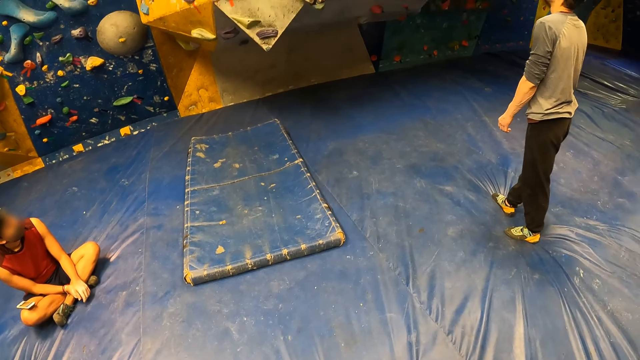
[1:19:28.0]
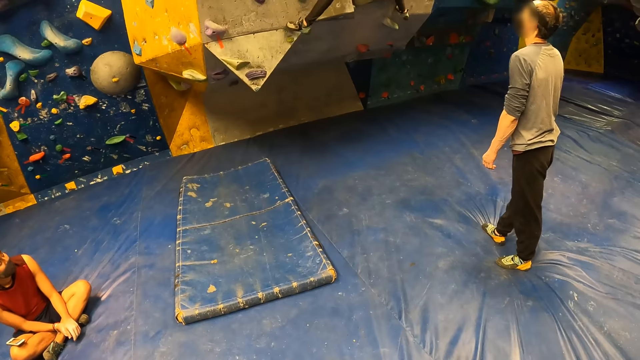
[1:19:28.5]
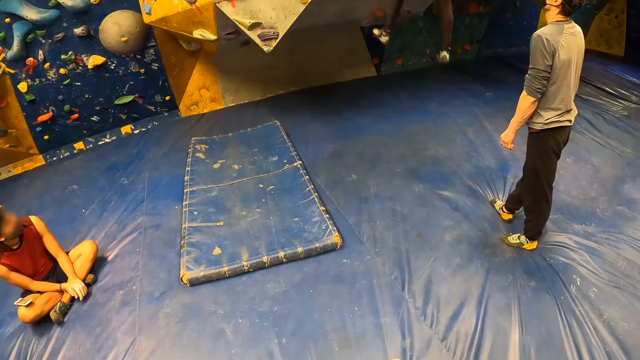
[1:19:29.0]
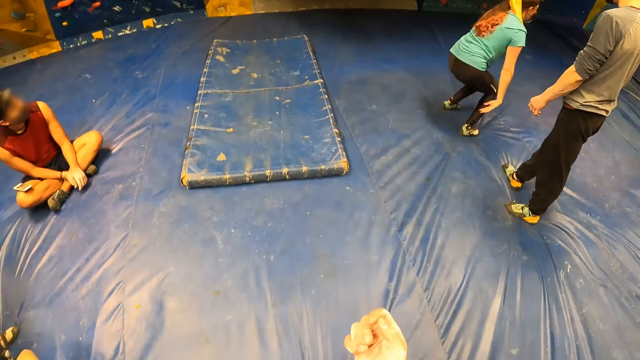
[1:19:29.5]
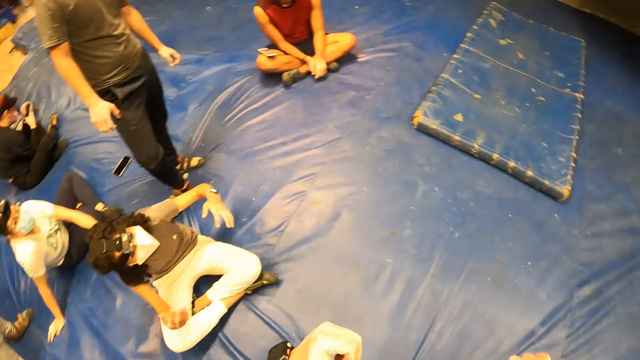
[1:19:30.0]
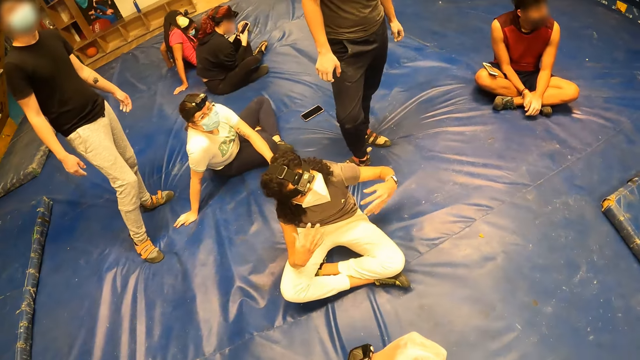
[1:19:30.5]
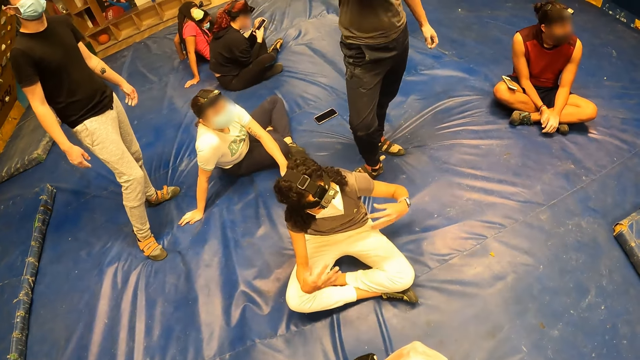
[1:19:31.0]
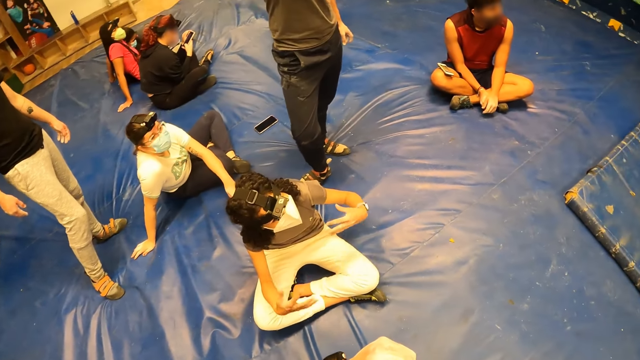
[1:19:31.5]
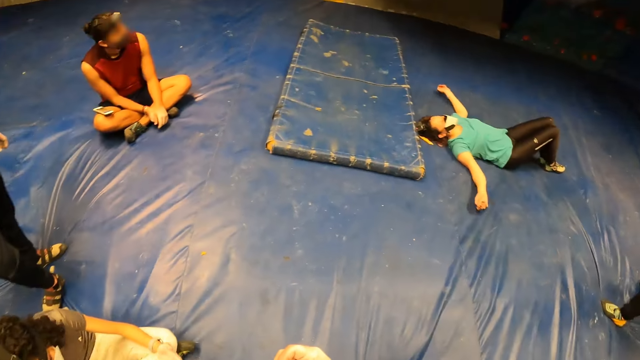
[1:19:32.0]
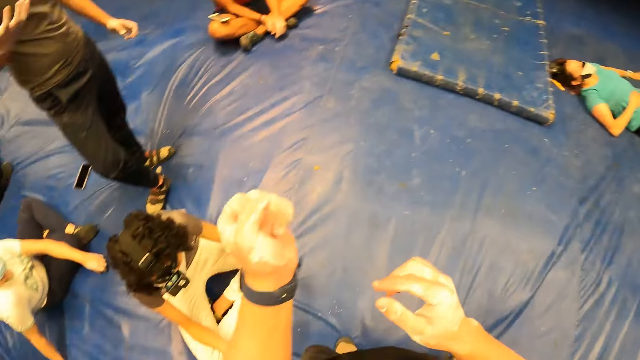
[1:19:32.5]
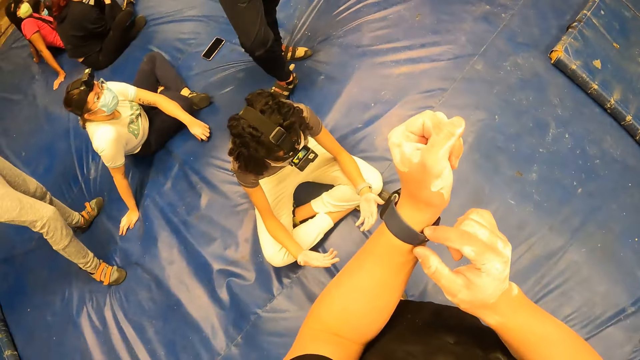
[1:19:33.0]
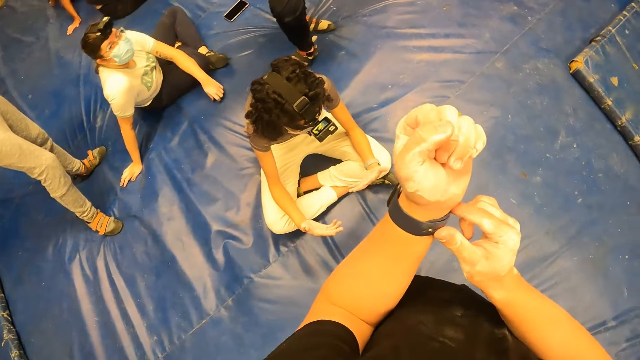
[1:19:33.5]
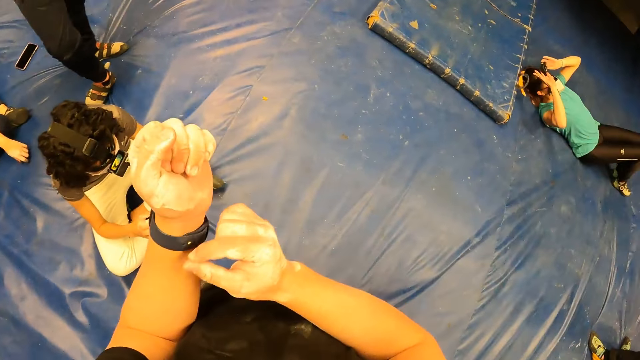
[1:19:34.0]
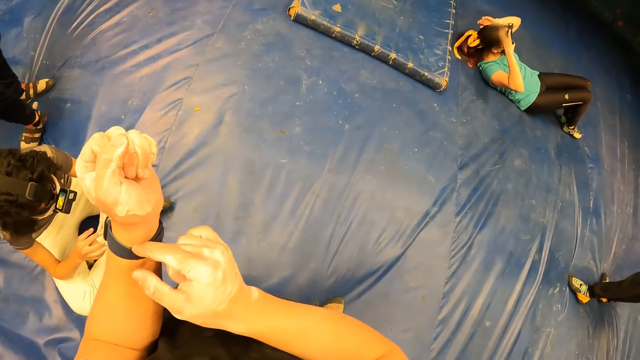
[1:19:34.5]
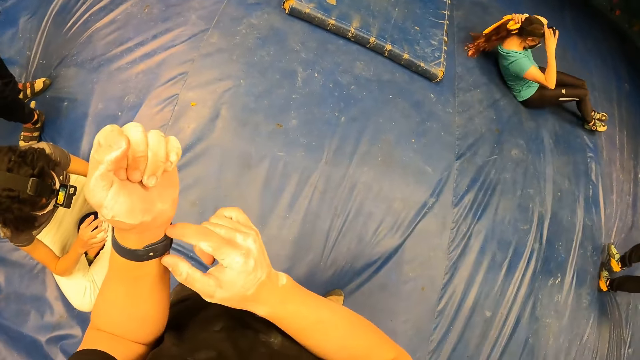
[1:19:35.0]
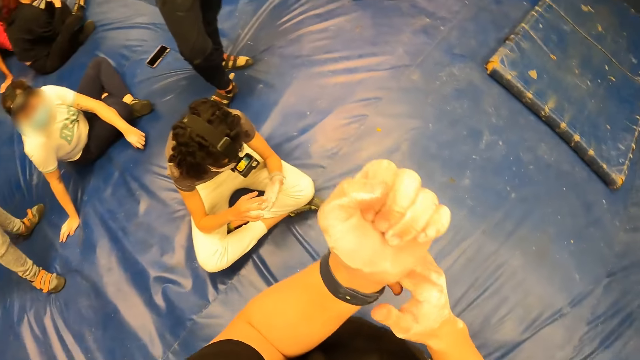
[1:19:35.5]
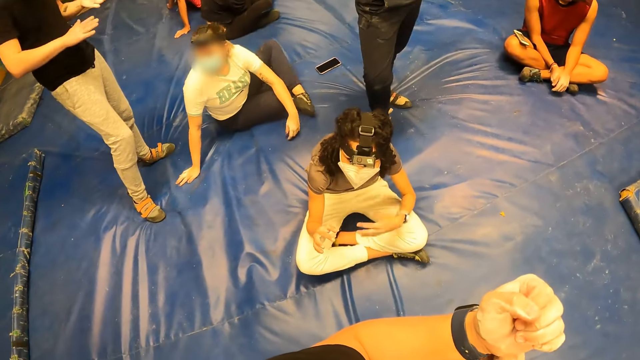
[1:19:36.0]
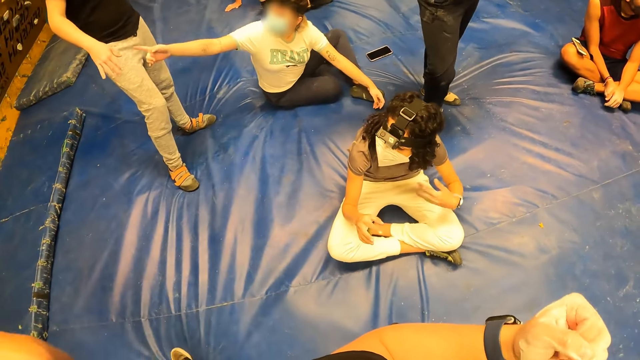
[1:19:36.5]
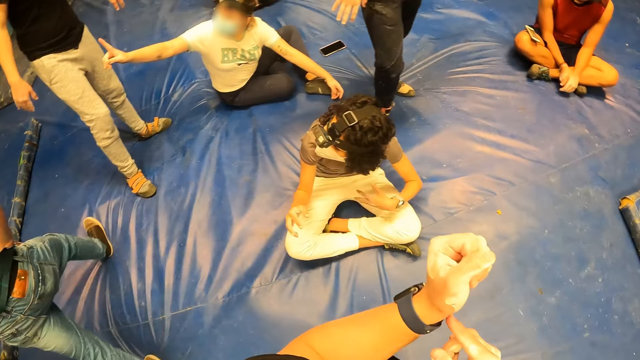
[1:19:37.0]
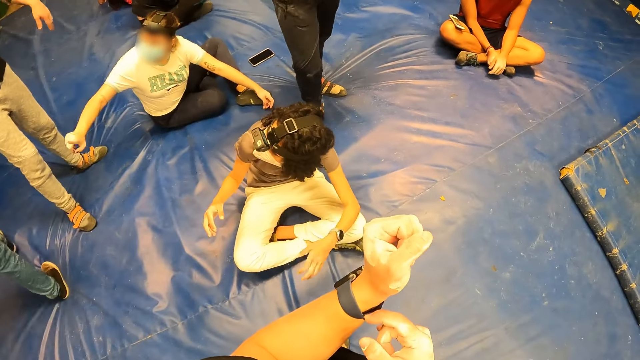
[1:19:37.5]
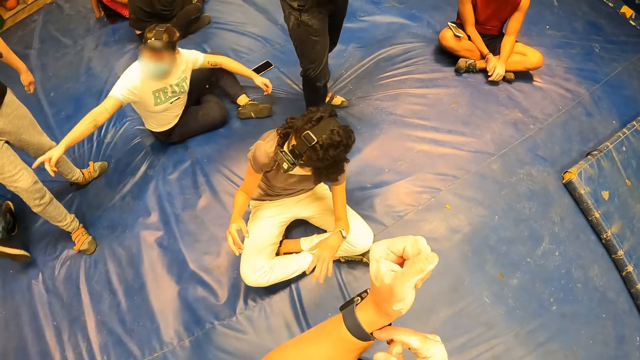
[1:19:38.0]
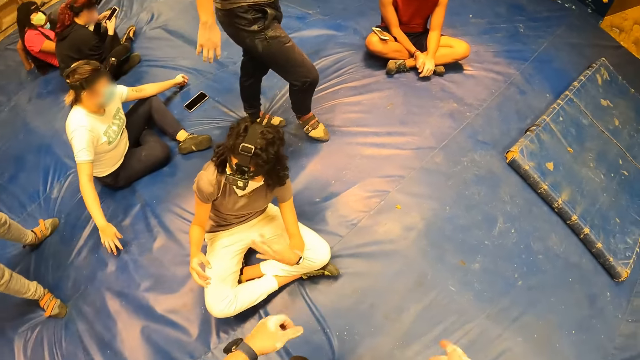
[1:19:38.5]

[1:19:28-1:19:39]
Someone jumps down from the bouldering wall to the crash pad. The camera wearer raises the right hand. He looks around. He adjusts a wrist watch on his left hand with his right hand. He looks around.

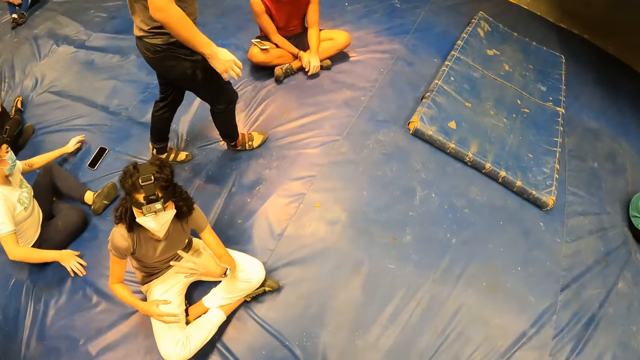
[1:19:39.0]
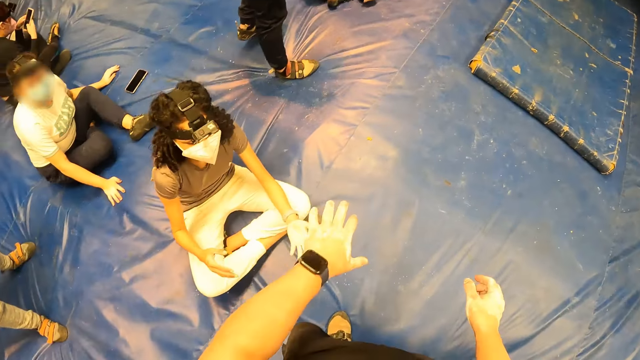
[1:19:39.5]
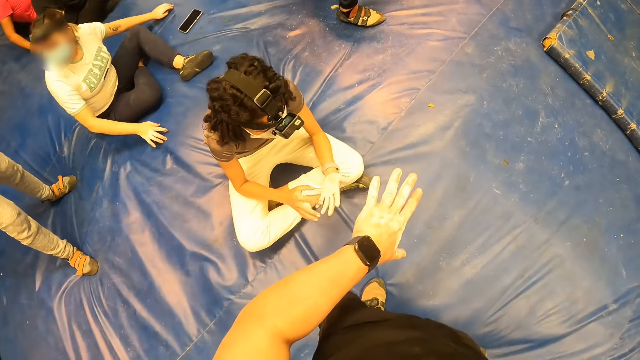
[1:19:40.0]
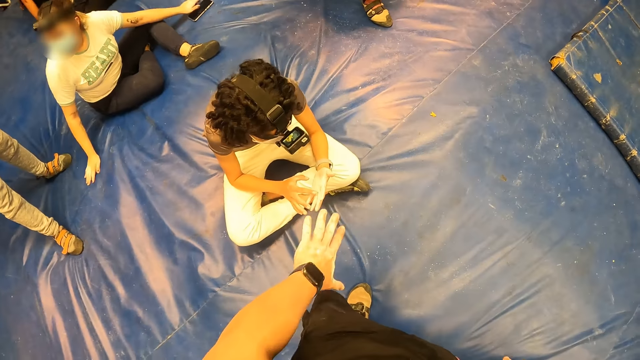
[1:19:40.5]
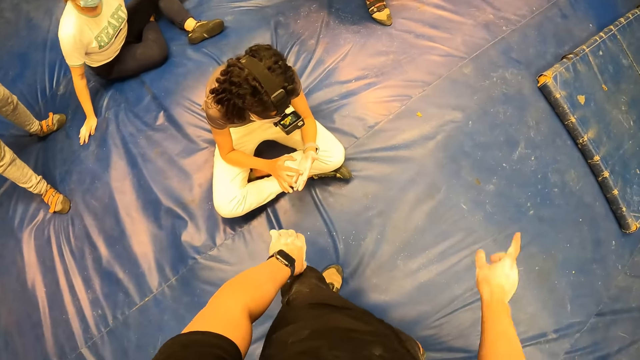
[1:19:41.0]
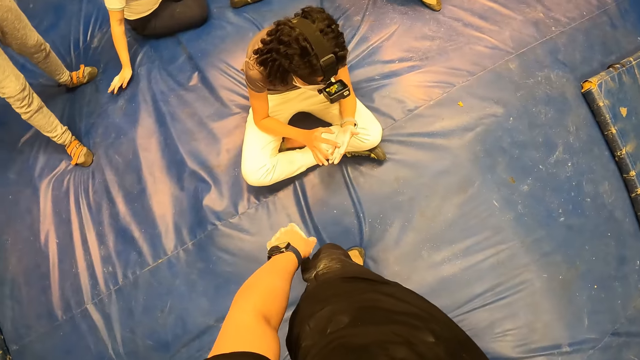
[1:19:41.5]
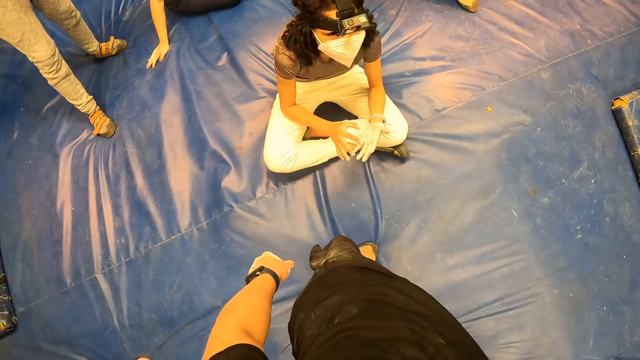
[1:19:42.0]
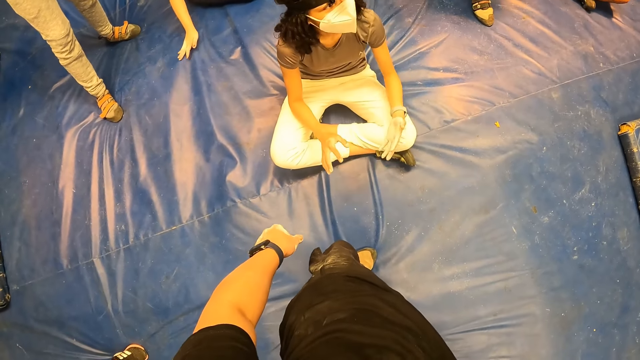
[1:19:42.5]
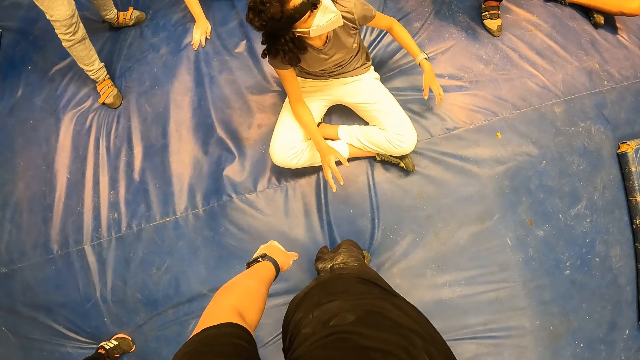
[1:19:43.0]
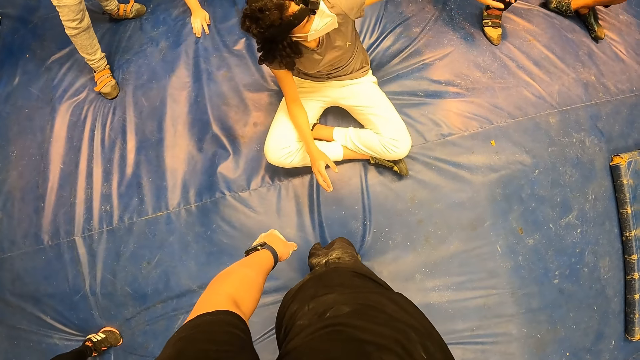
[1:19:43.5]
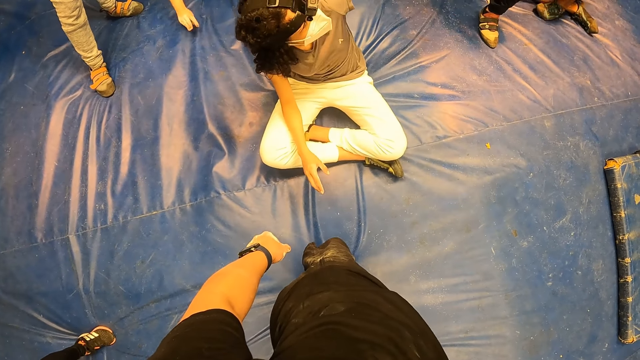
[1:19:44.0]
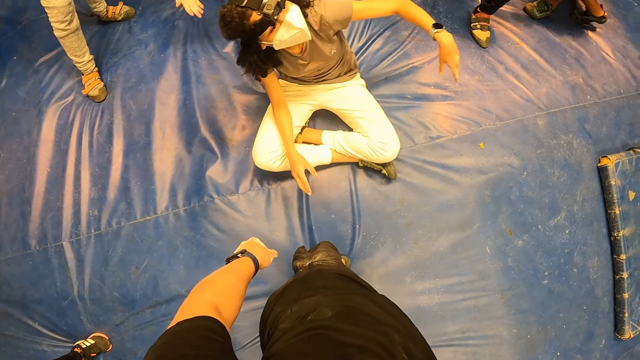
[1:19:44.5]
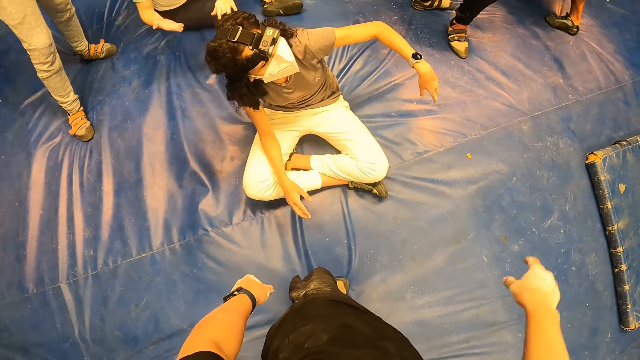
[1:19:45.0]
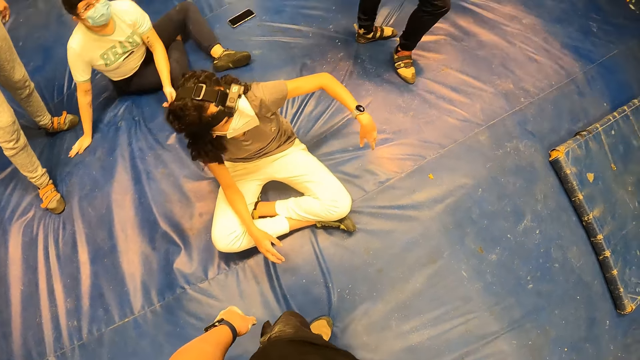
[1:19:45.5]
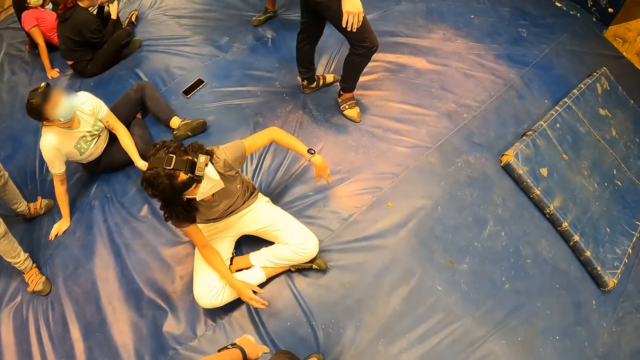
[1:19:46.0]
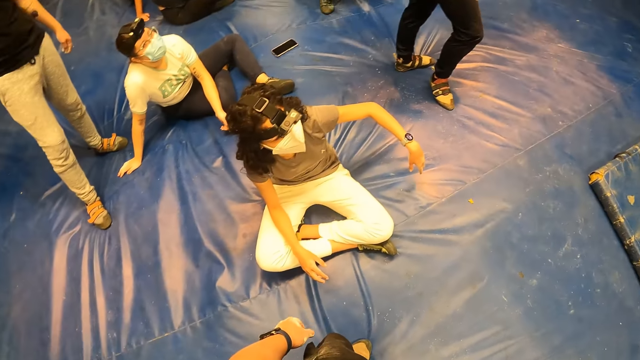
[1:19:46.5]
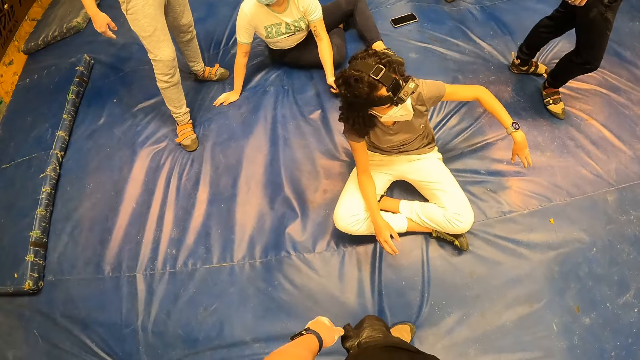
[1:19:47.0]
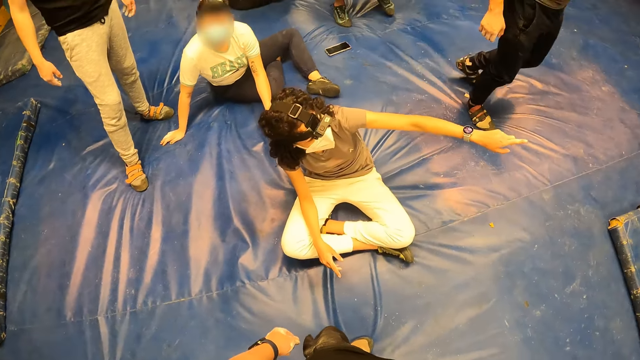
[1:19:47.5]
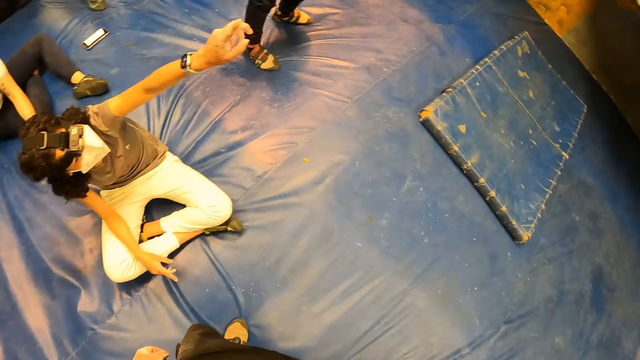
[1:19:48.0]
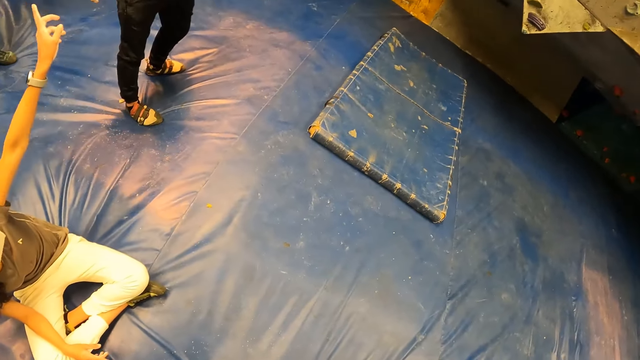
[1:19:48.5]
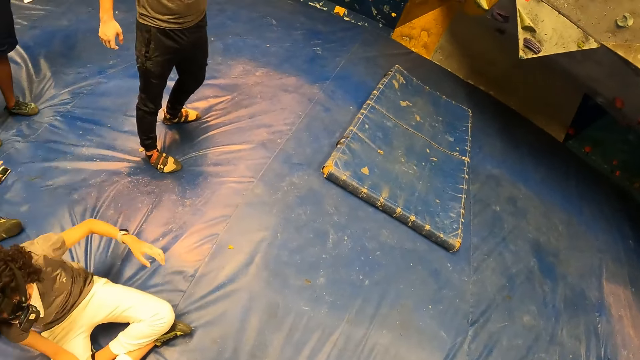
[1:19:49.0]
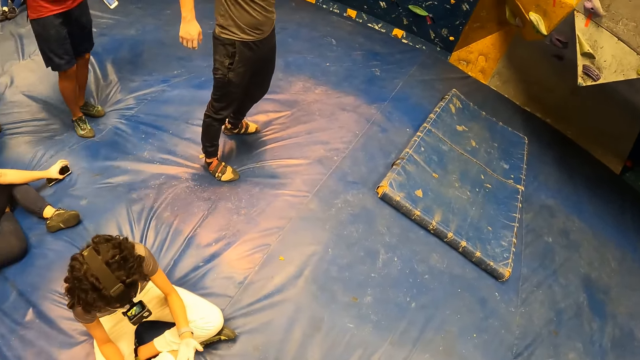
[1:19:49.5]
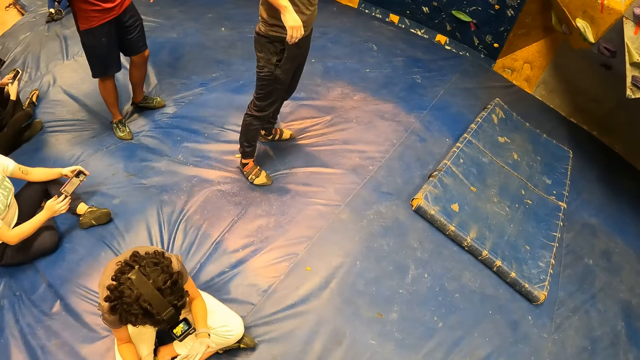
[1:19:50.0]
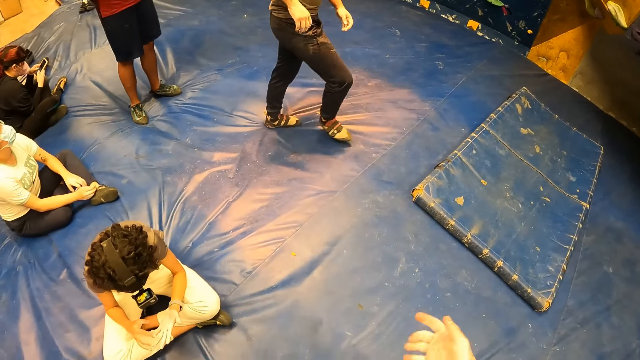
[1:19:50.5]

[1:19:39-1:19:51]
The camera wearer looks at the left hand. He points to the bouldering wall with his right hand. He raises the right hand. He interacts with the woman. The woman points to the bouldering wall with her left hand. The camera wearer drops the right hand. He looks around.
